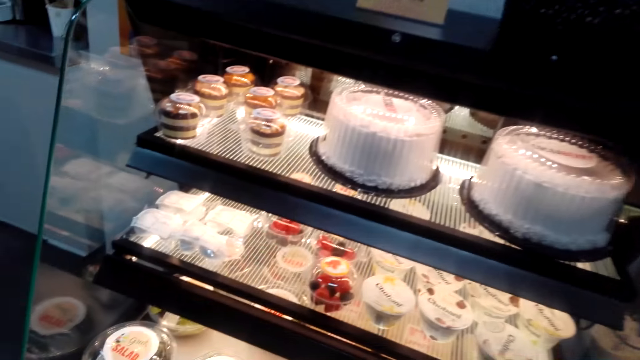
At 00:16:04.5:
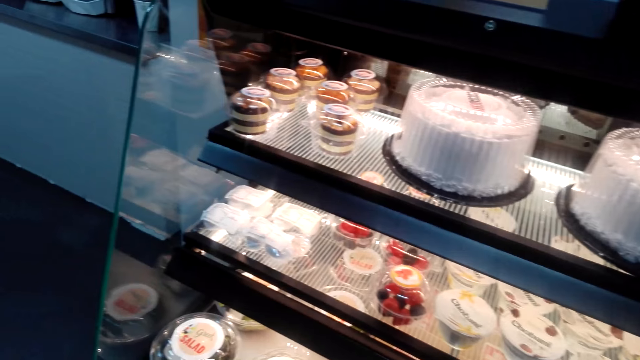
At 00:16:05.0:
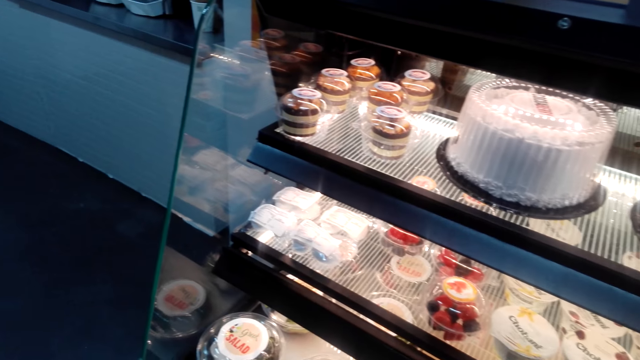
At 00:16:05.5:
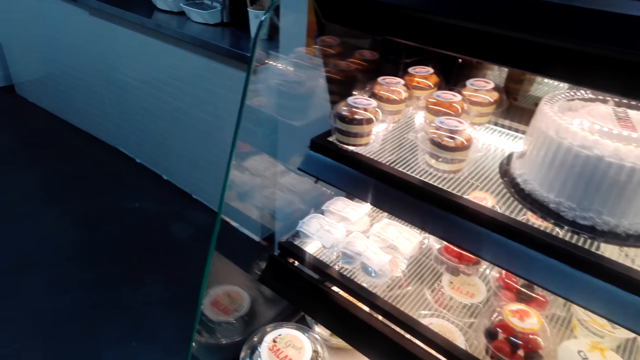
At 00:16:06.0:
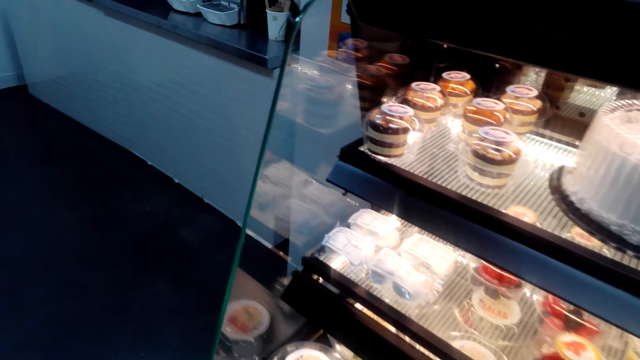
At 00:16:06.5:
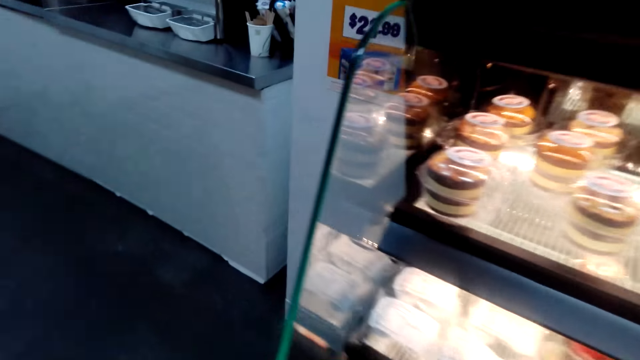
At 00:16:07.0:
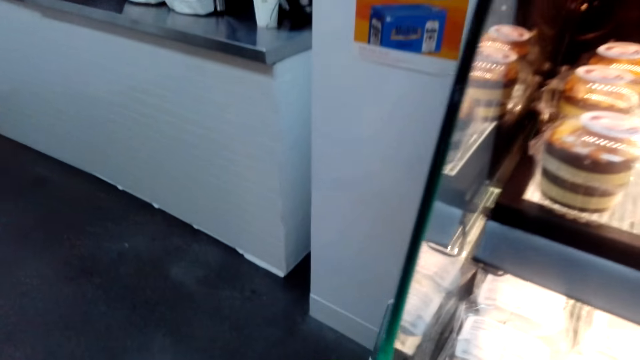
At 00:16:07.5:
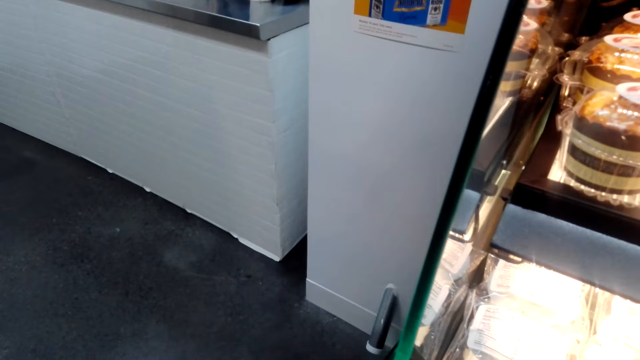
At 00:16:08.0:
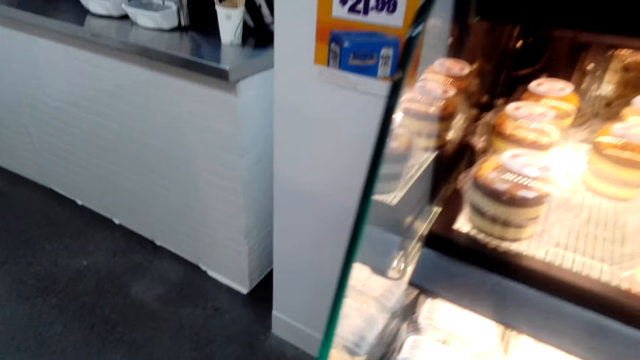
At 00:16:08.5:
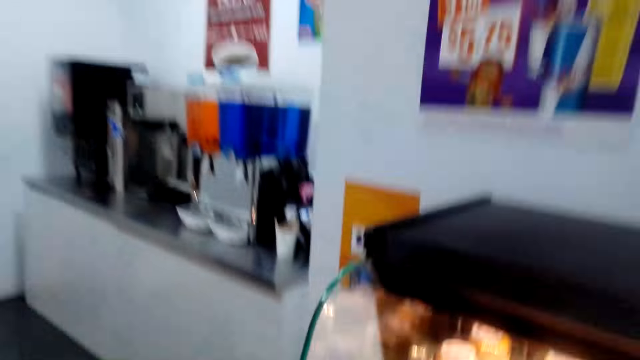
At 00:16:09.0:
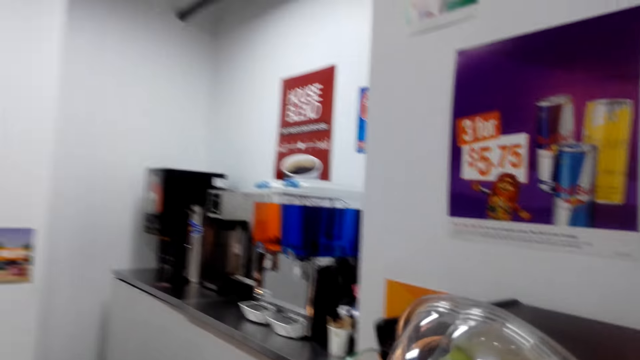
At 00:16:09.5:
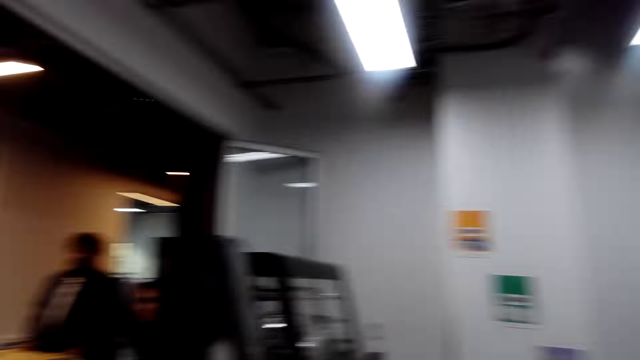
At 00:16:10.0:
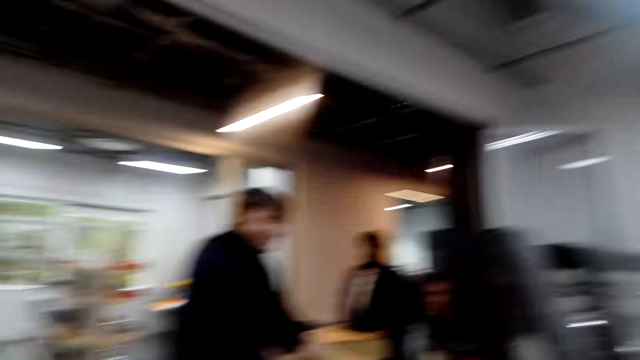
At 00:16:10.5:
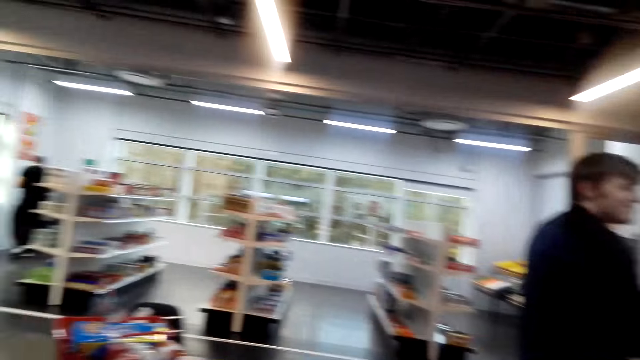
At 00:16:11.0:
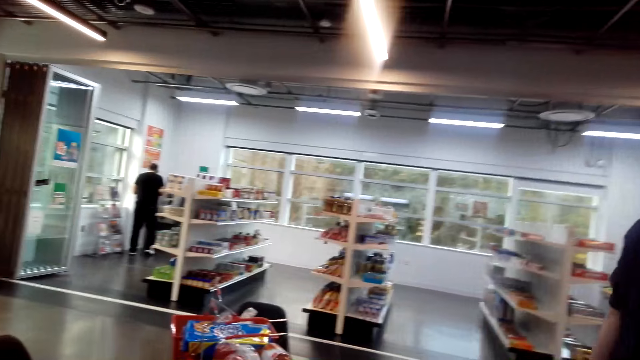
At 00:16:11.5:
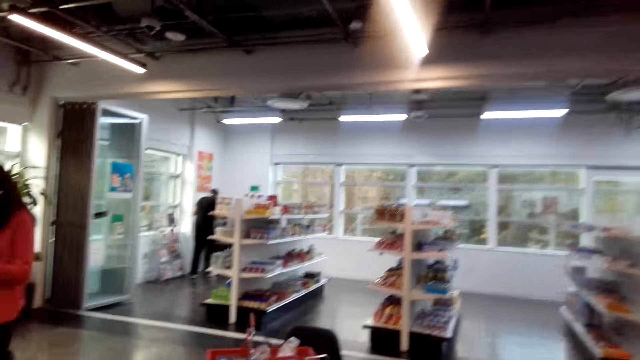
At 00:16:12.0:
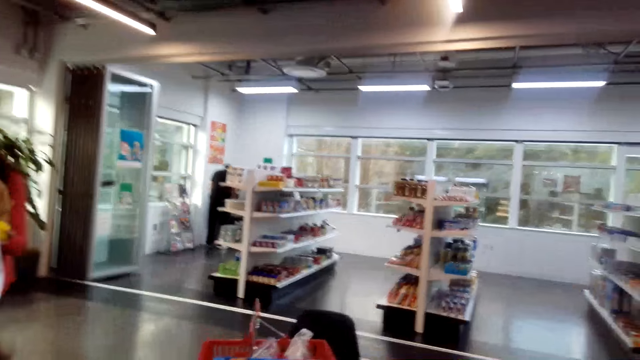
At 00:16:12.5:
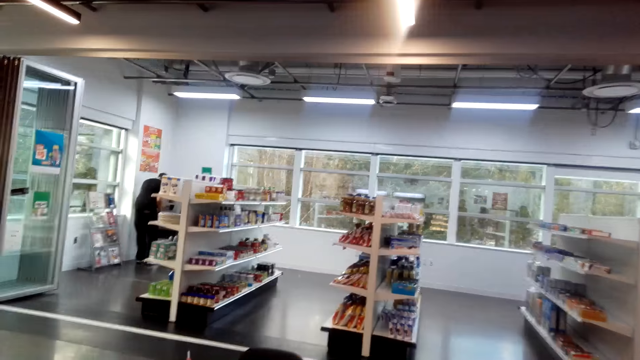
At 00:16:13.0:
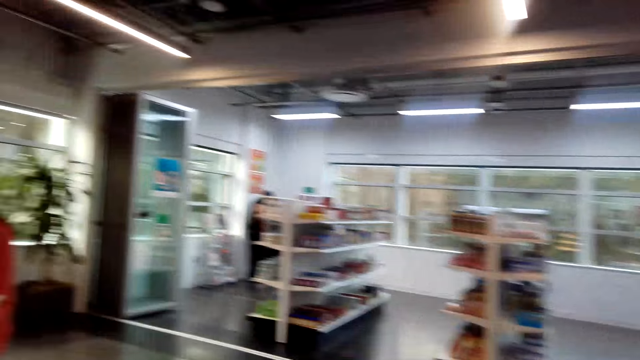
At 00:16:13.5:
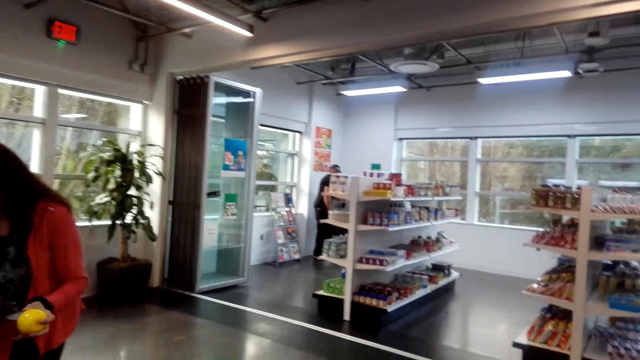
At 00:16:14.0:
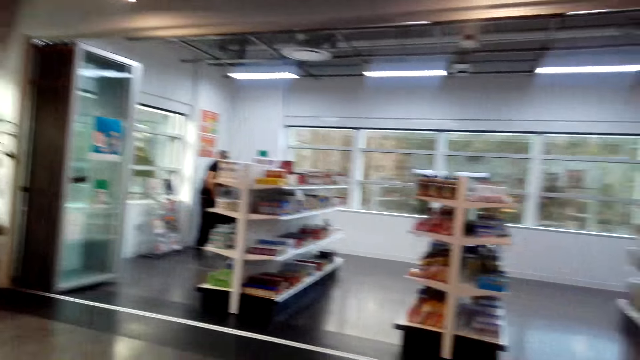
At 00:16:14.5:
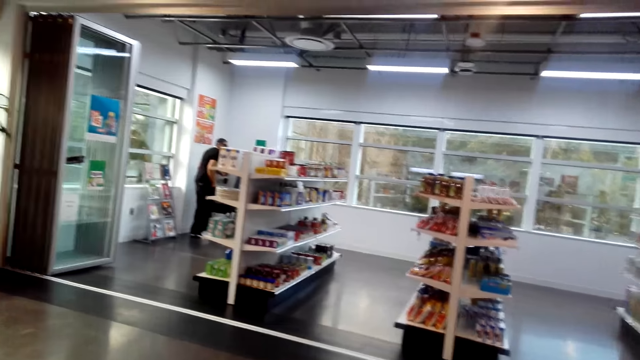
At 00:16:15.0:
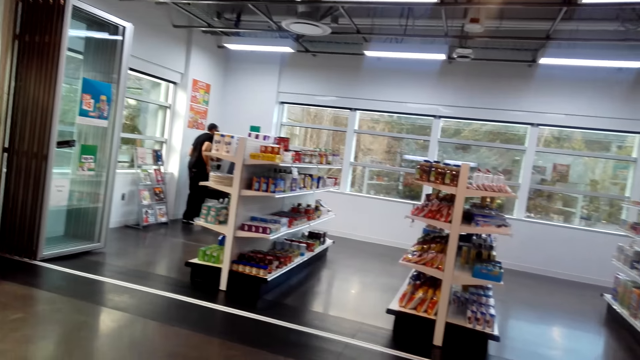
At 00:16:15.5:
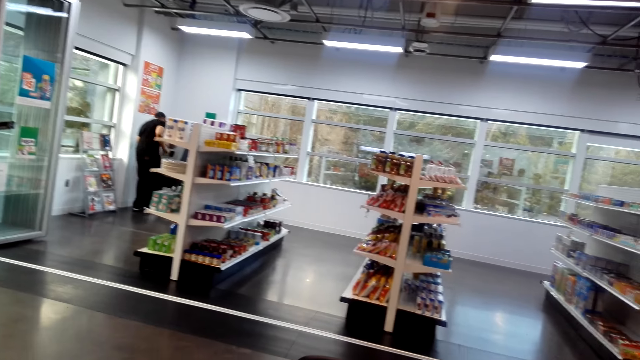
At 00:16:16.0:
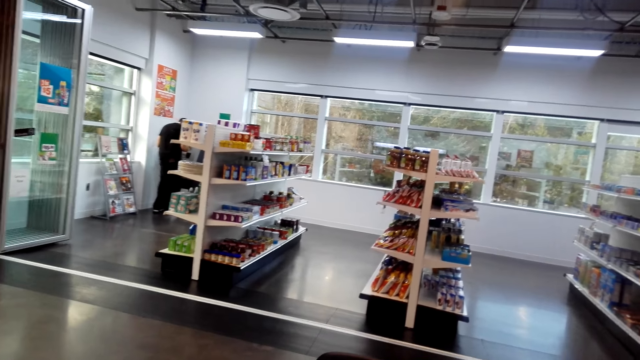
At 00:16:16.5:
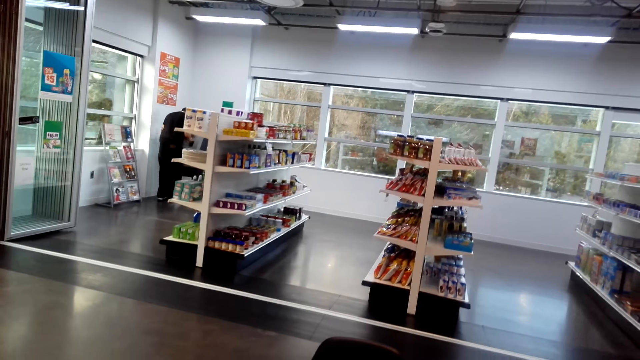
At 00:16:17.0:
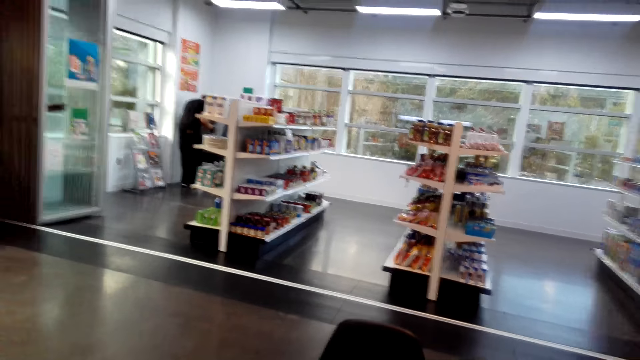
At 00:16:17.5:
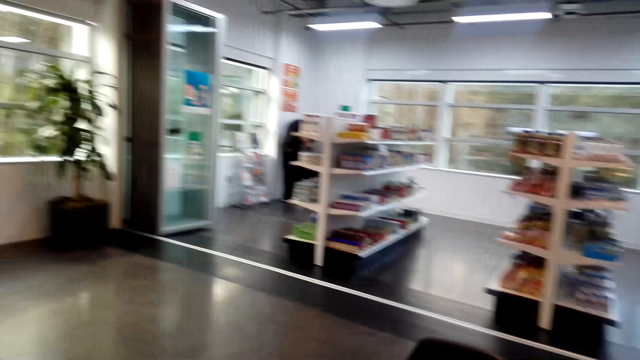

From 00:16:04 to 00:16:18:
The camera wearer looks at the cakes. They look around the supermarket. They take a cake from the fridge while talking. A person talks, folding her paper.

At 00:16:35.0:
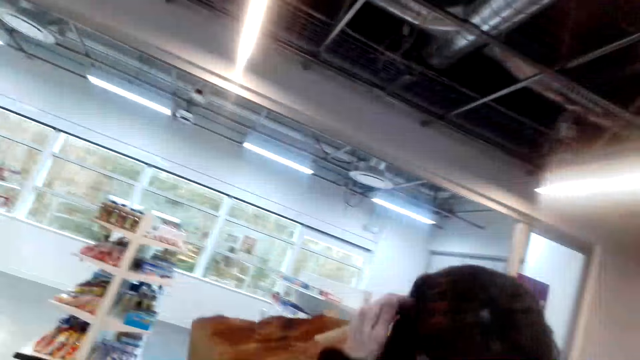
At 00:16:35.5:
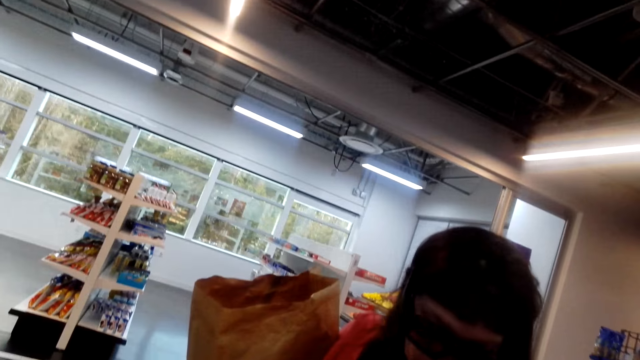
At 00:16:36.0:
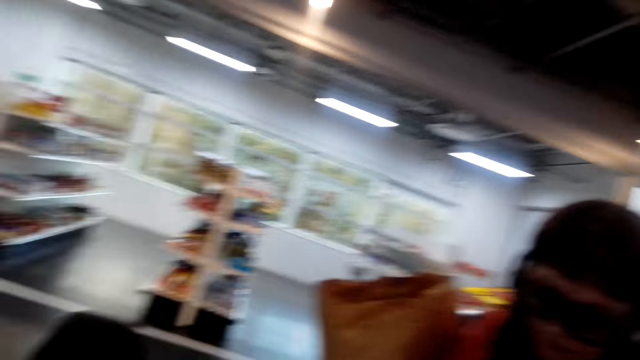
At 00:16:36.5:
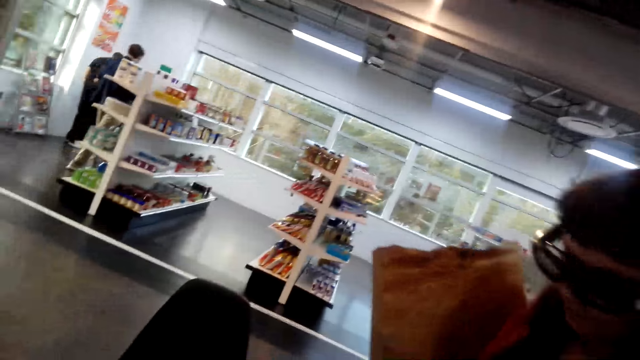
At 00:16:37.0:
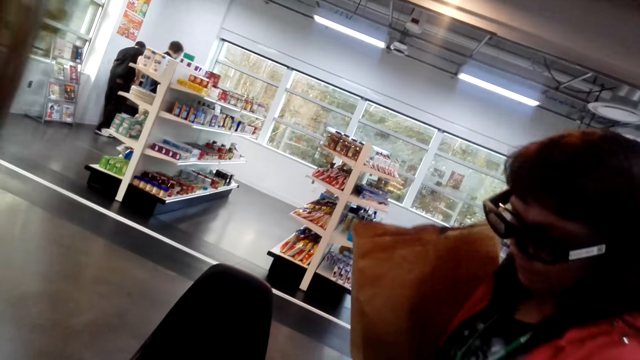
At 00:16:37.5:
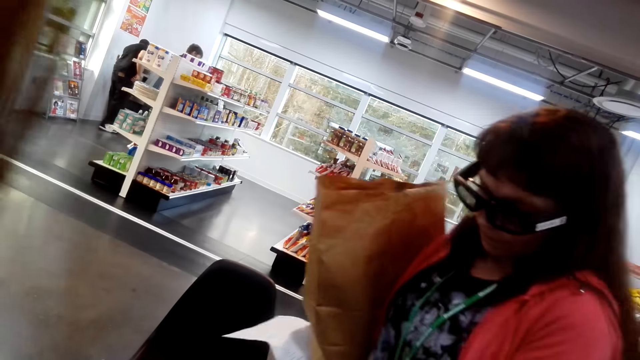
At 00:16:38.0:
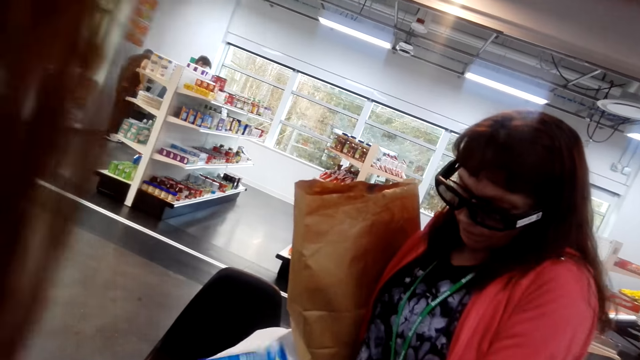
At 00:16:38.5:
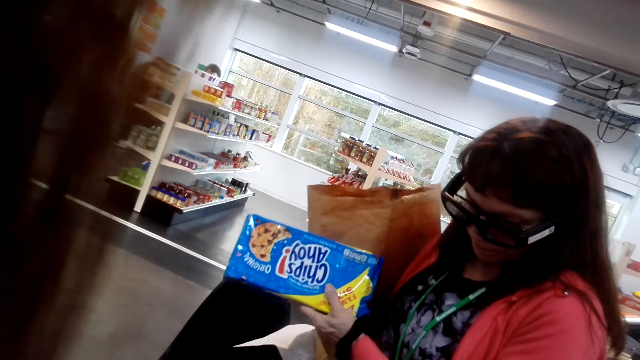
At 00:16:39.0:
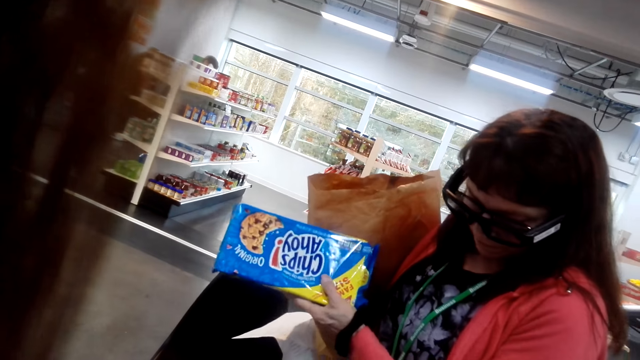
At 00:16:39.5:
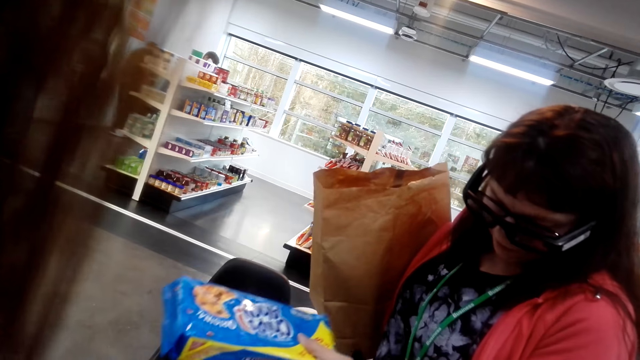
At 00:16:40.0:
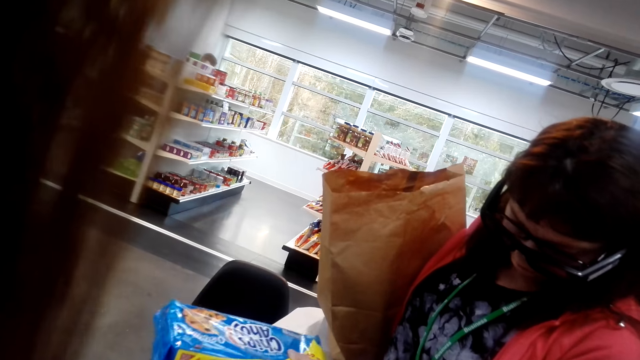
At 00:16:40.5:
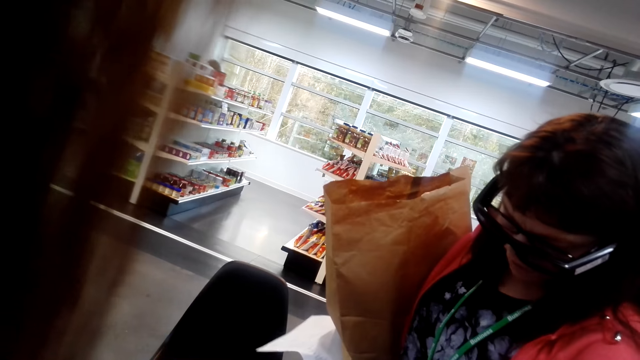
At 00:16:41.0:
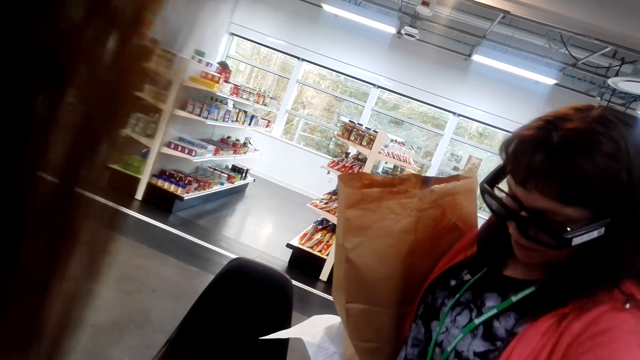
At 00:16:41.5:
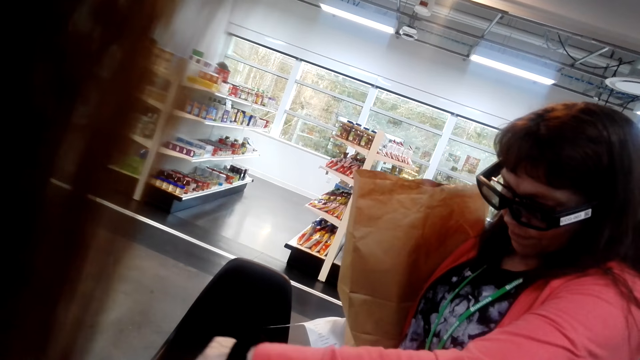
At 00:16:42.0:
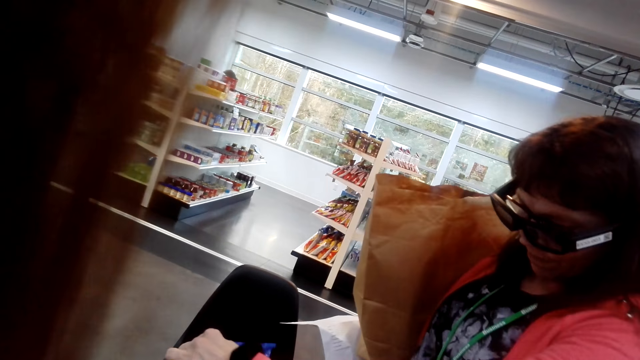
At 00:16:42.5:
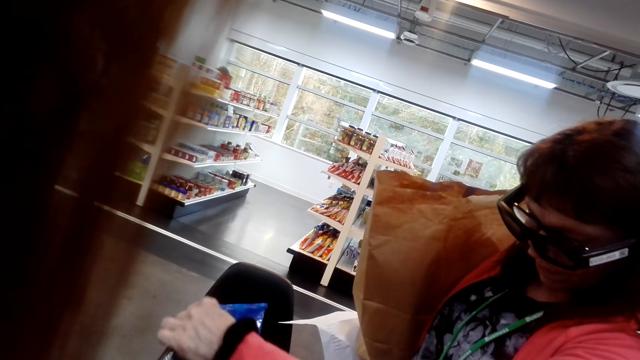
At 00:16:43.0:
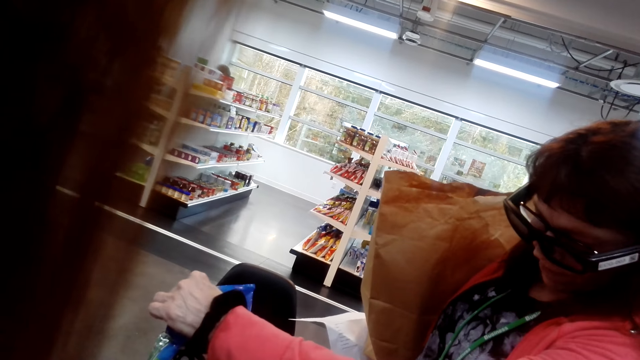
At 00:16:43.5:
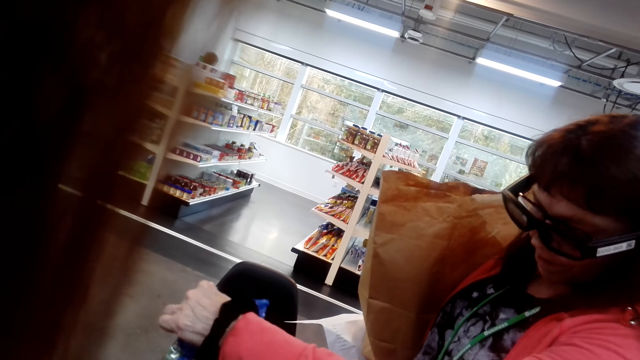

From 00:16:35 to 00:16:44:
A lady talks to the camera wearer, carrying her paper. The camera wearer talks. The lady moves an item. The lady talks, carrying her paper. The camera wearer talks.
